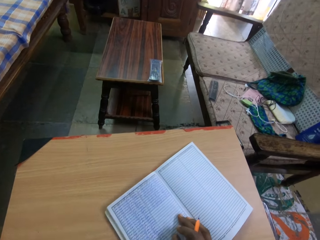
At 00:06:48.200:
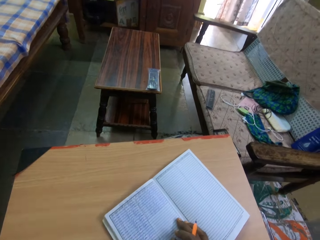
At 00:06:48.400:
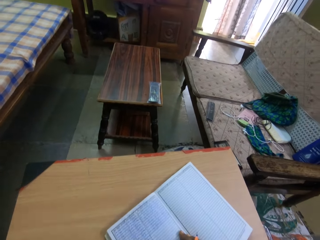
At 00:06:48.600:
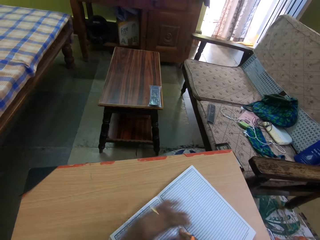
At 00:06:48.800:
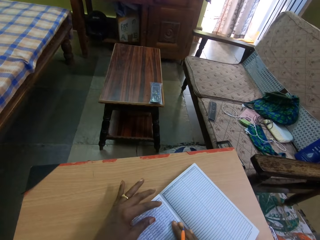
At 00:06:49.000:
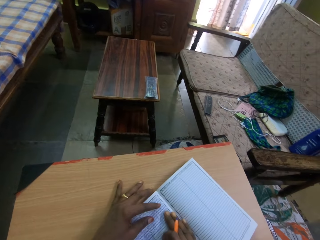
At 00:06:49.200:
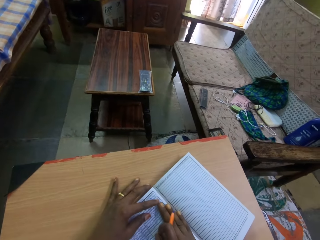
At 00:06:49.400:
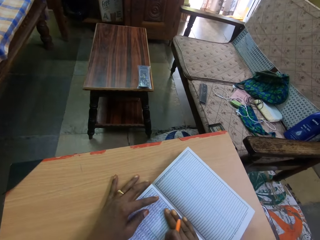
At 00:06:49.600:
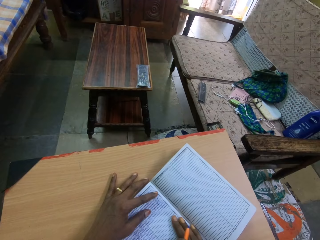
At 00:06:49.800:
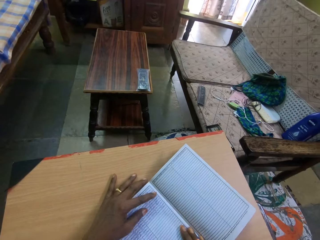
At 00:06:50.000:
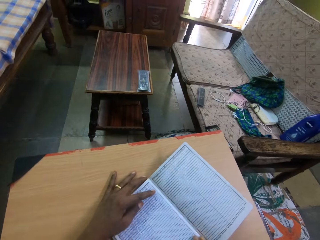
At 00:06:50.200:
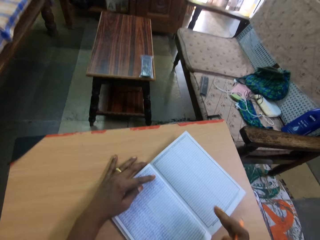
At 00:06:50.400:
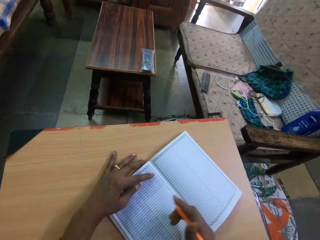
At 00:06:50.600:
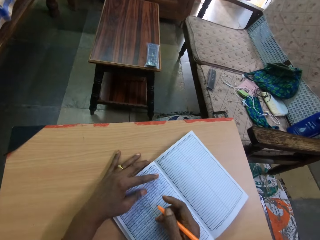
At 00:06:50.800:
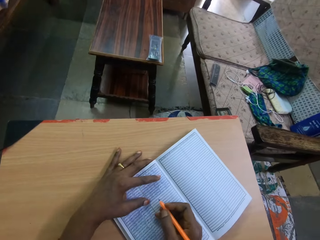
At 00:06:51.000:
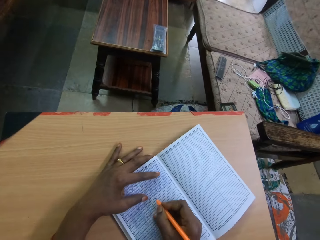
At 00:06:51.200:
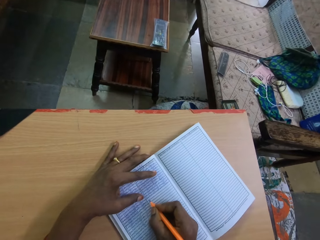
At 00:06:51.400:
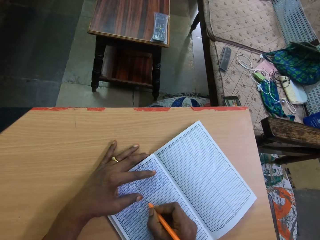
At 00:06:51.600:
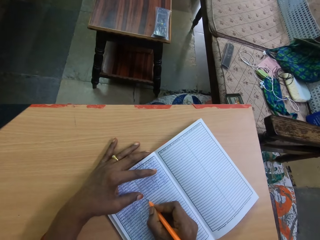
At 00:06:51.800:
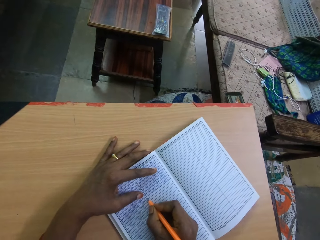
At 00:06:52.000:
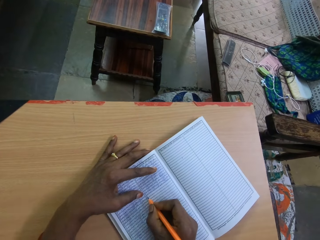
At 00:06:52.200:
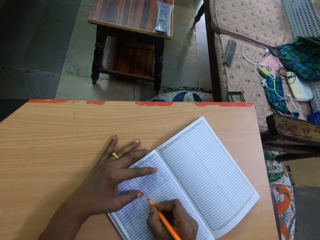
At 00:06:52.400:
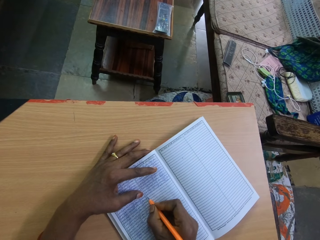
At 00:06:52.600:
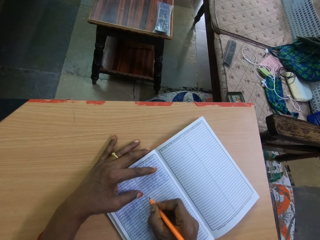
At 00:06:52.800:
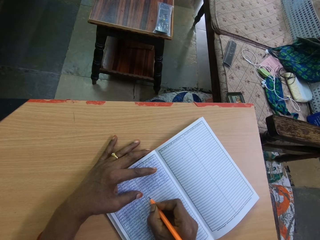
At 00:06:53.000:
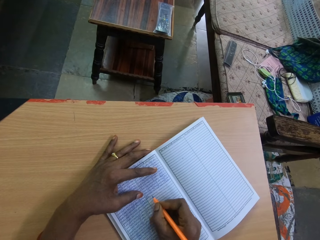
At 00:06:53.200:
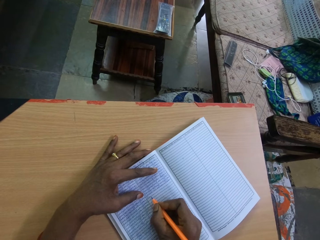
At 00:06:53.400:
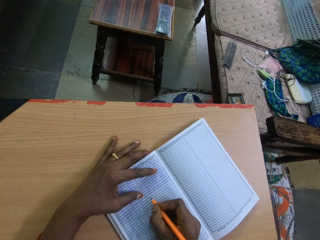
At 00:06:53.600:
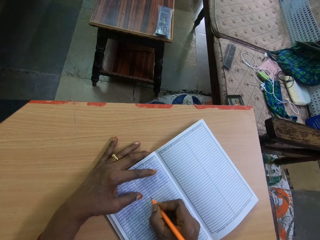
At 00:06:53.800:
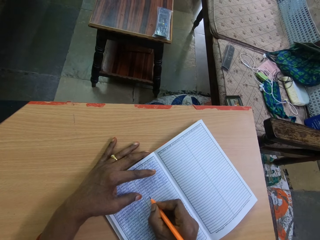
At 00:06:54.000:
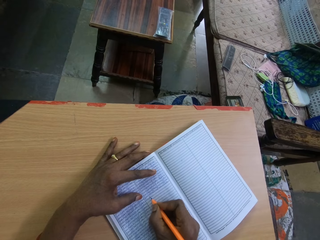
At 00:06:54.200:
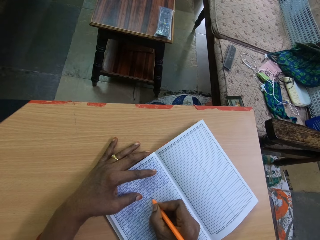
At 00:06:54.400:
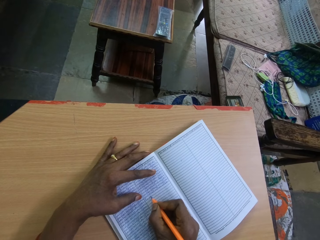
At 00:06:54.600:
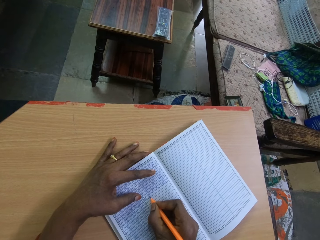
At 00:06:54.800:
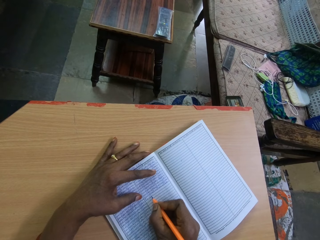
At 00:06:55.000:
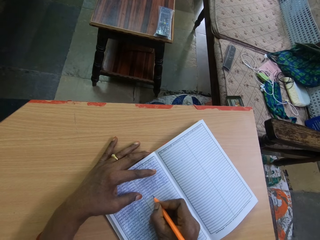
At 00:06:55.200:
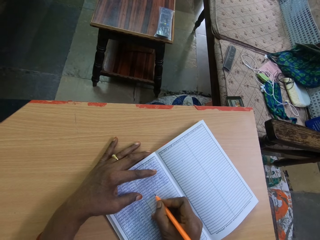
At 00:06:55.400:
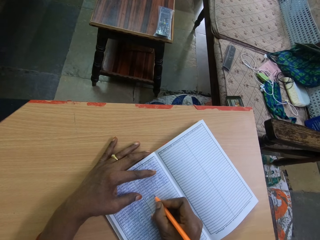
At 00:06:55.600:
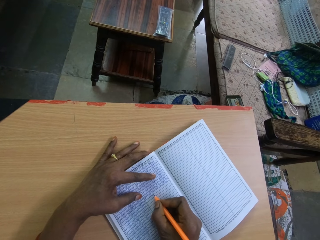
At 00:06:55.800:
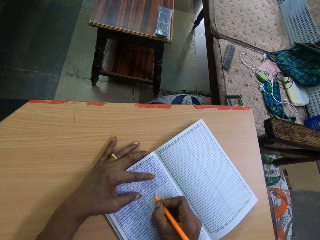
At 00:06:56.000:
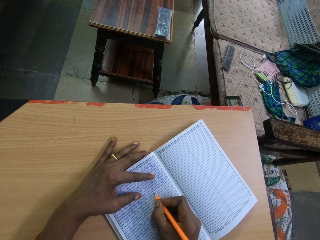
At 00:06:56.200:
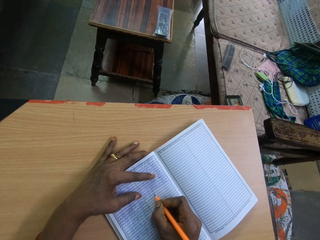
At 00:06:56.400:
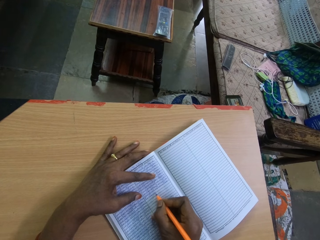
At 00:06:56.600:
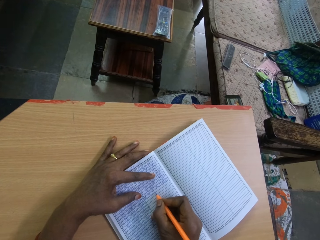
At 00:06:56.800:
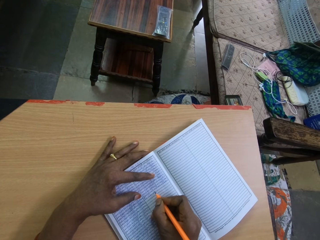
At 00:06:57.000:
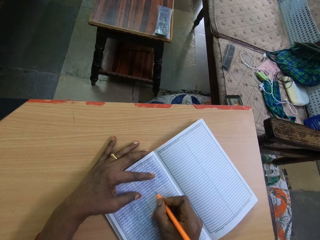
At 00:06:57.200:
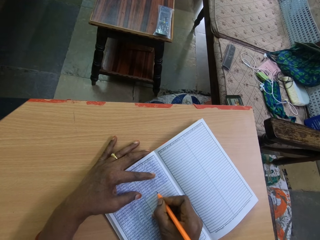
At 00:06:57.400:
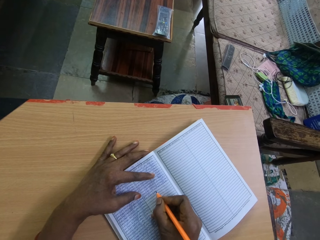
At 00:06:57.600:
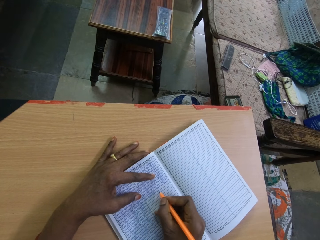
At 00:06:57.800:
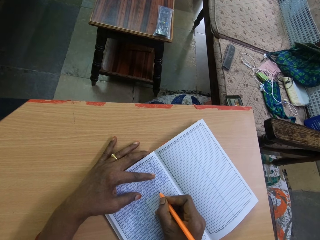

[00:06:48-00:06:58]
The camera wearer presses the book on the board with her right hand. She places her left hand on the book on the board. She holds the book with her left hand. She writes in the book on the board with the pen in her right hand.

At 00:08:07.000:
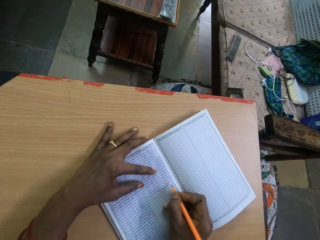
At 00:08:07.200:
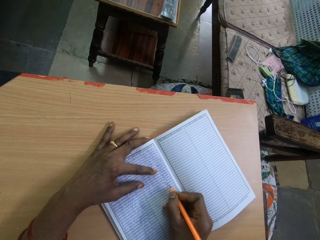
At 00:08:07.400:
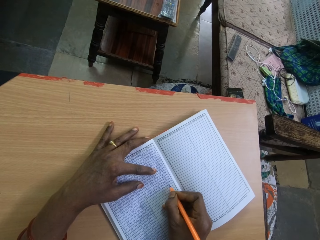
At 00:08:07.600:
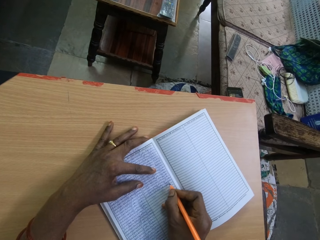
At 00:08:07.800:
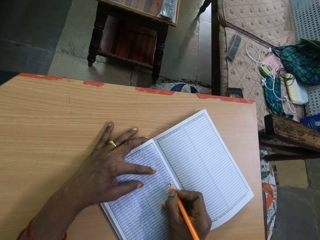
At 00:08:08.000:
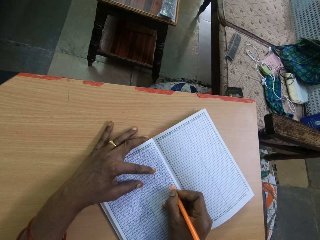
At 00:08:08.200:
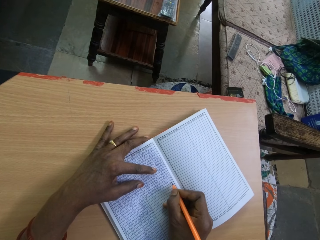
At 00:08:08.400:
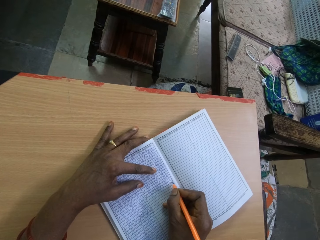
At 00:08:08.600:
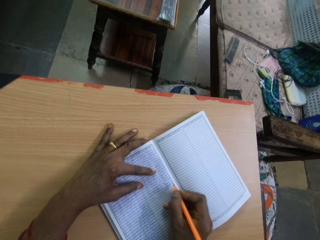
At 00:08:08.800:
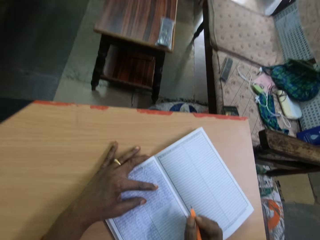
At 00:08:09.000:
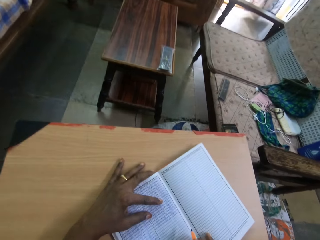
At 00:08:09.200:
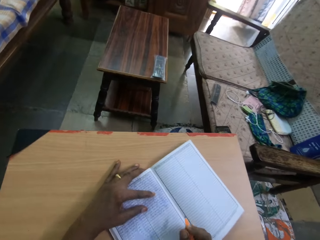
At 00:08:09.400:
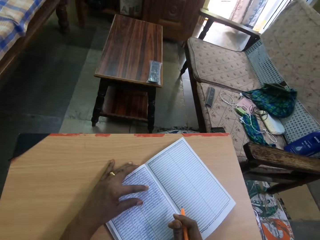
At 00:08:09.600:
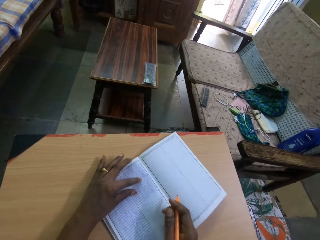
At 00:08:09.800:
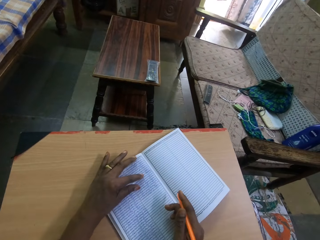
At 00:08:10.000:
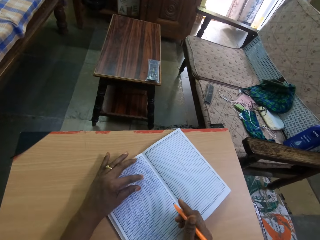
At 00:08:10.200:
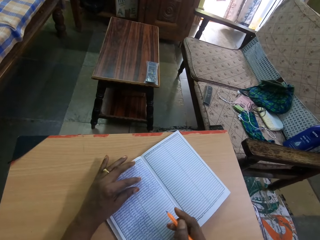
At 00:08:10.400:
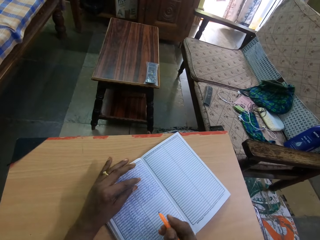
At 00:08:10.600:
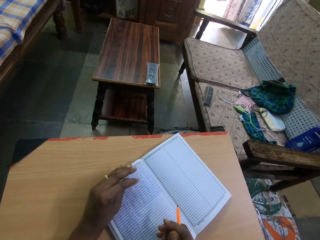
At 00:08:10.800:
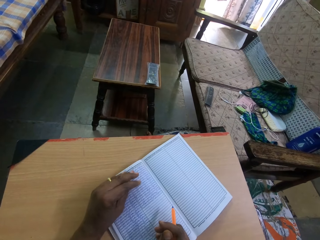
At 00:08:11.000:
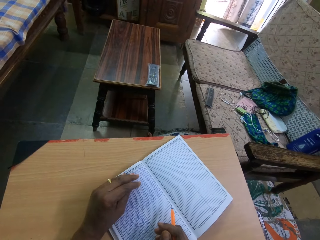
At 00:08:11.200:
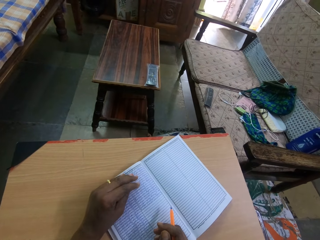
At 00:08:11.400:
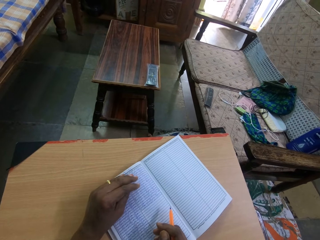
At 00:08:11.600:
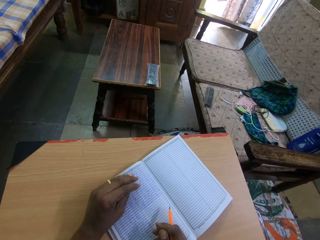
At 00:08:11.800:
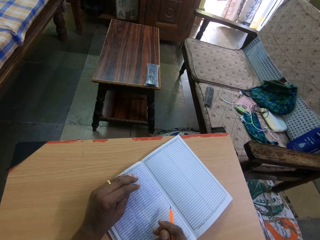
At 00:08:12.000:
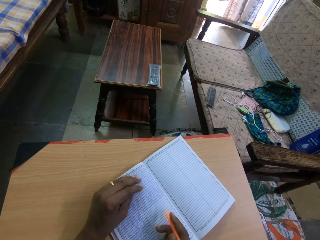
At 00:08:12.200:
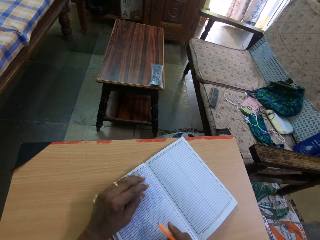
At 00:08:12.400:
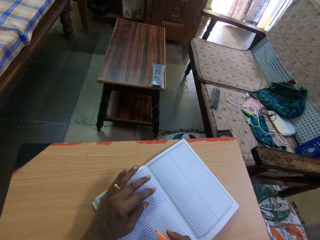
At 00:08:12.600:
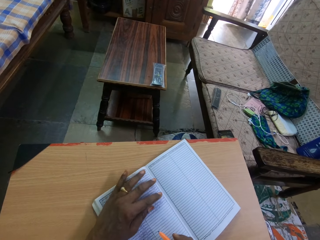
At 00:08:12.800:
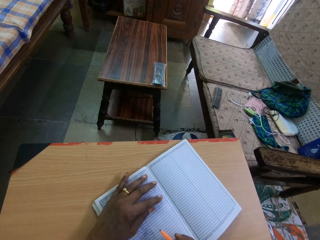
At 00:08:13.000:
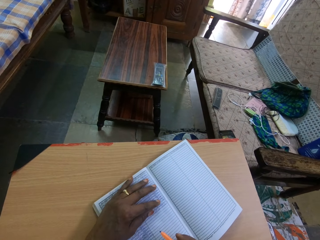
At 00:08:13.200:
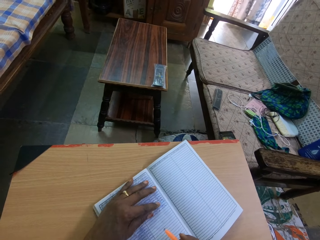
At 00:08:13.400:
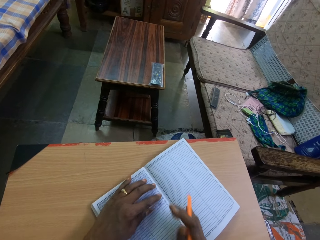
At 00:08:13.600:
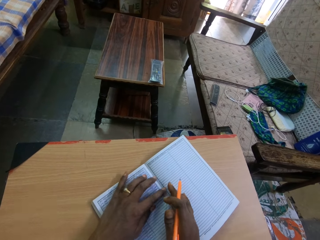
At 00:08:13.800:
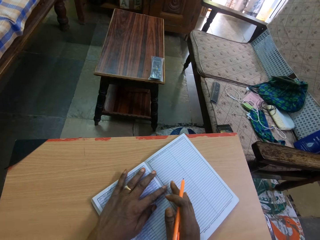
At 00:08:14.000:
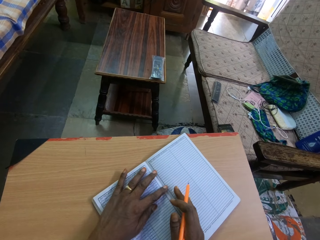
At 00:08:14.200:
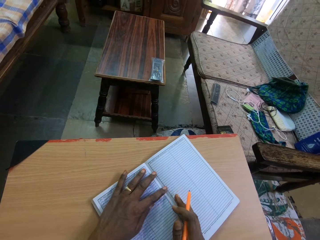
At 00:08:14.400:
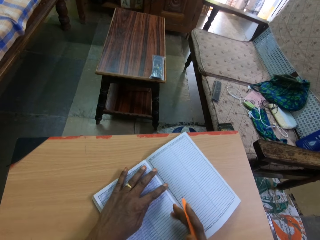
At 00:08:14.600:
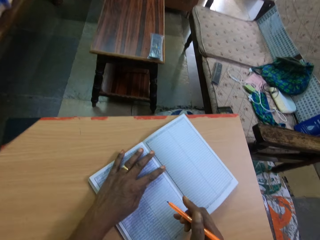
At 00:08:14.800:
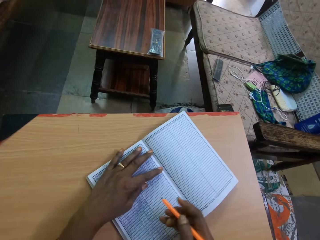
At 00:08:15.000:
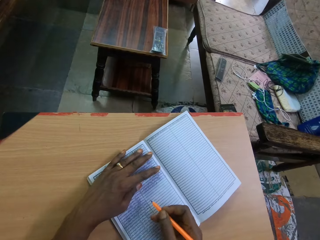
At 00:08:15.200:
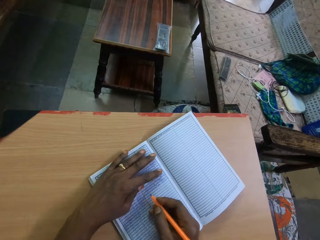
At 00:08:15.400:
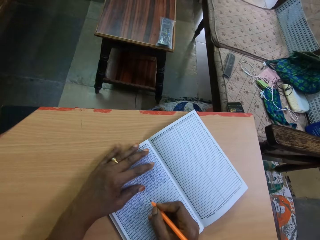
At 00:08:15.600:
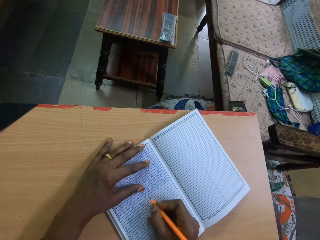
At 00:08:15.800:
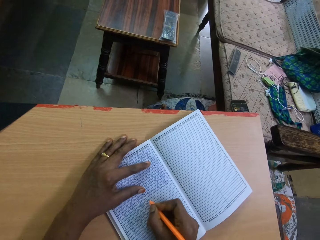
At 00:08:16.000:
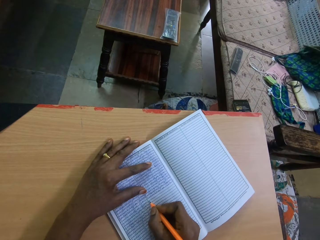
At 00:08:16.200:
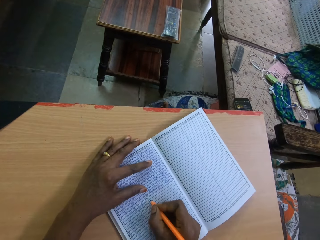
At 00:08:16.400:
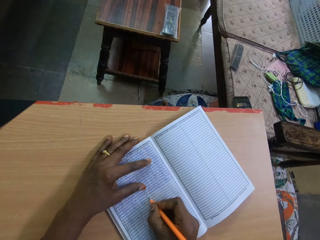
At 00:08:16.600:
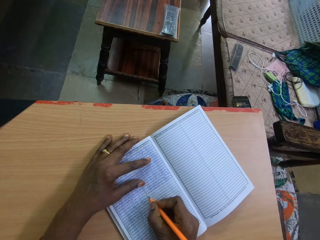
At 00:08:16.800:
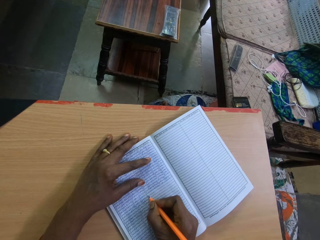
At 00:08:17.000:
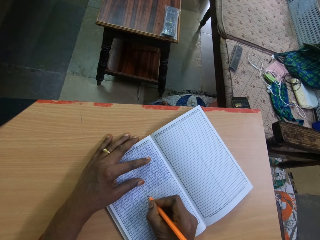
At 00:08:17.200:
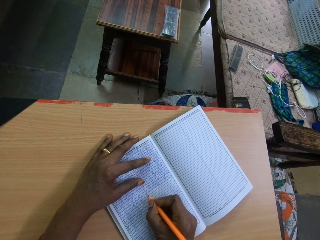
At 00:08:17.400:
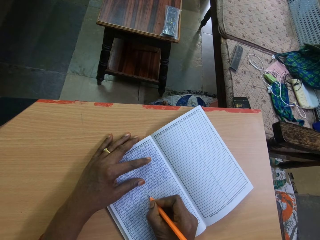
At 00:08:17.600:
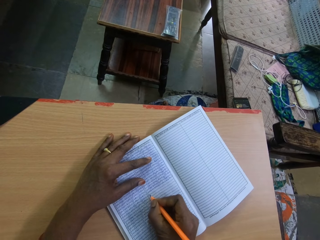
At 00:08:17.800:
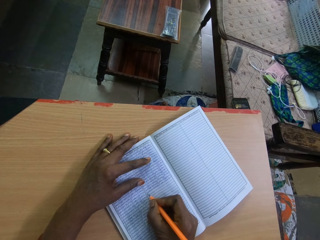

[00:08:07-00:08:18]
The camera wearer adjusts the book on the board with her right hand. She holds the book with her left hand. She touches the book on the board with both hands. She writes in the book on the board with the pen in her right hand.
